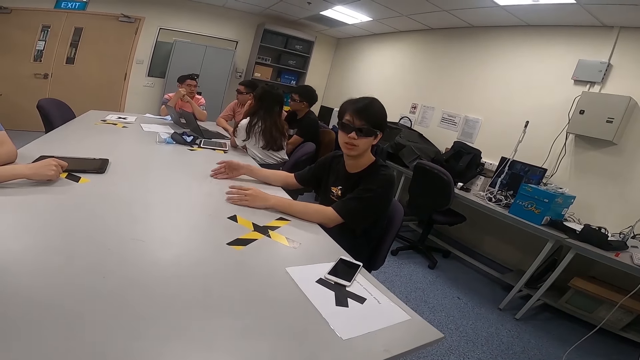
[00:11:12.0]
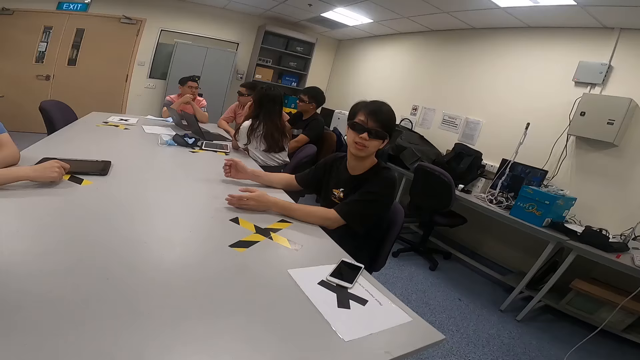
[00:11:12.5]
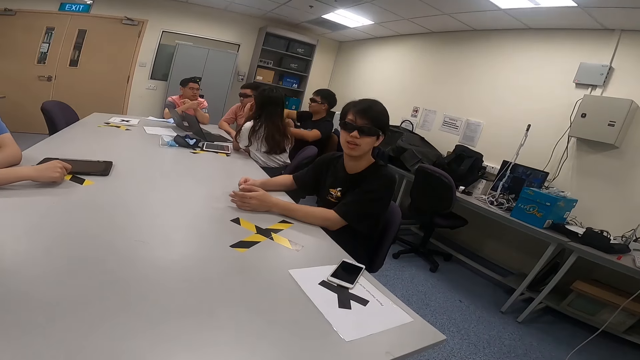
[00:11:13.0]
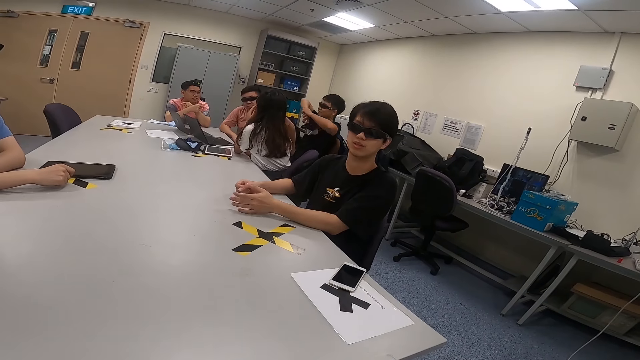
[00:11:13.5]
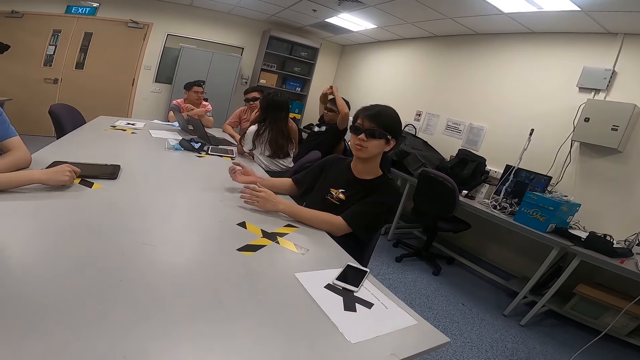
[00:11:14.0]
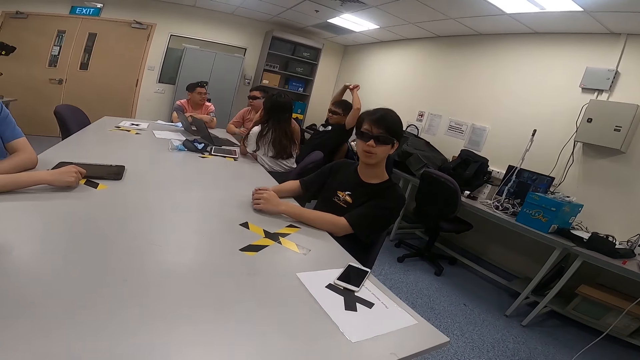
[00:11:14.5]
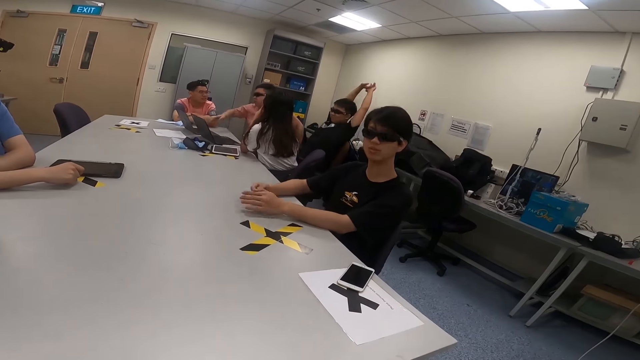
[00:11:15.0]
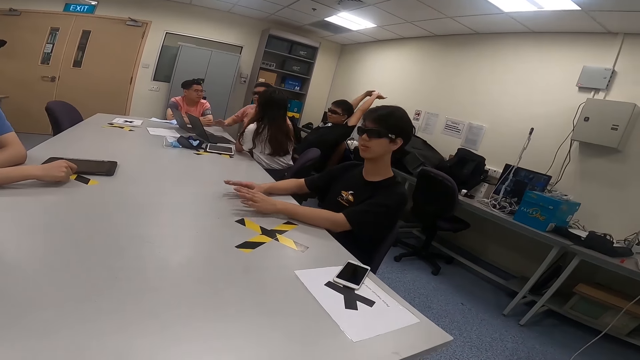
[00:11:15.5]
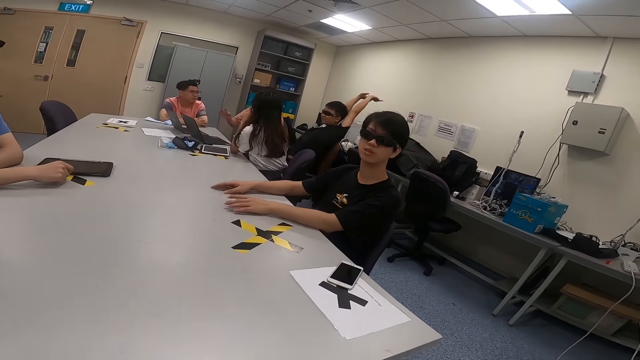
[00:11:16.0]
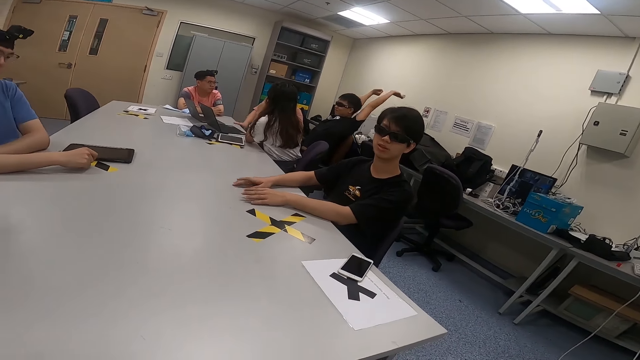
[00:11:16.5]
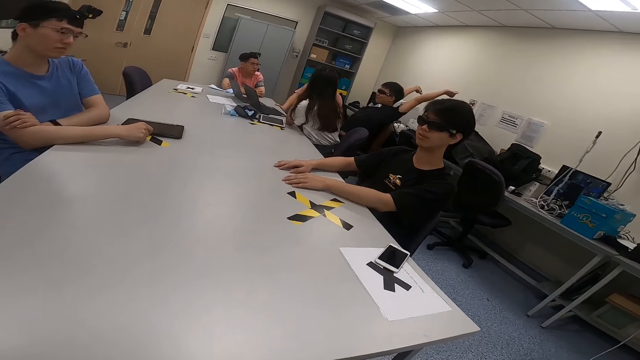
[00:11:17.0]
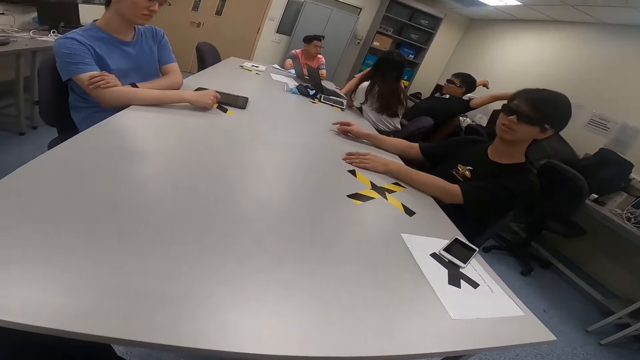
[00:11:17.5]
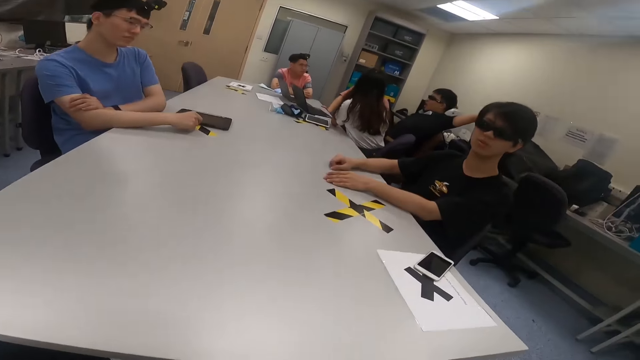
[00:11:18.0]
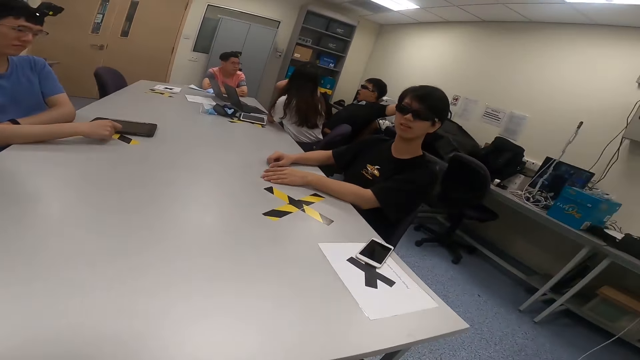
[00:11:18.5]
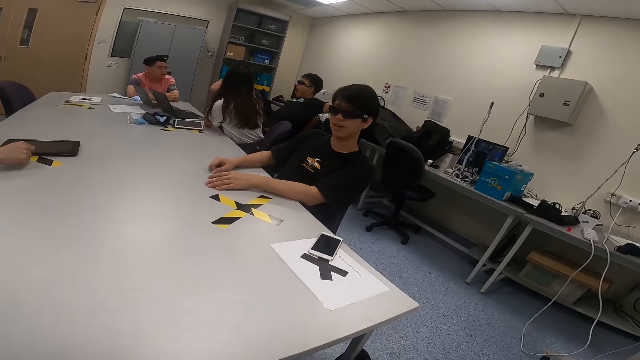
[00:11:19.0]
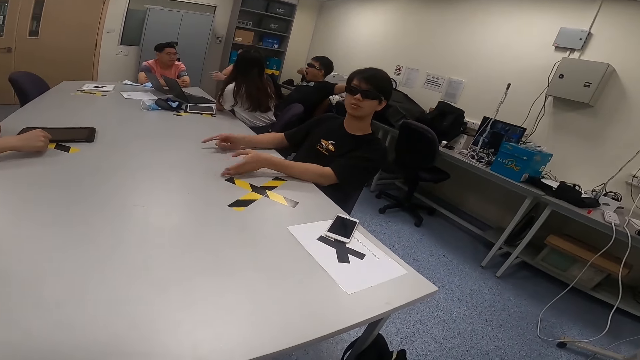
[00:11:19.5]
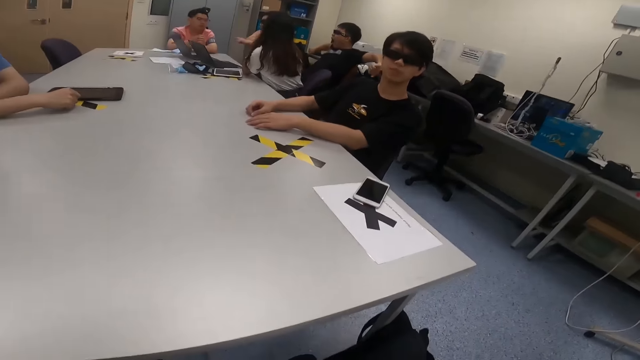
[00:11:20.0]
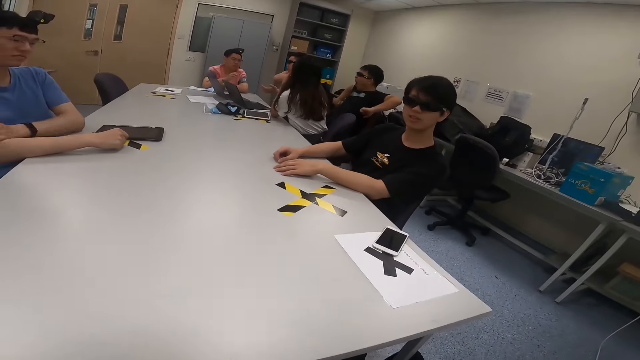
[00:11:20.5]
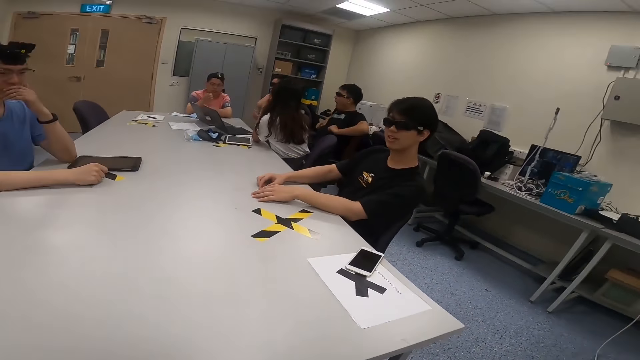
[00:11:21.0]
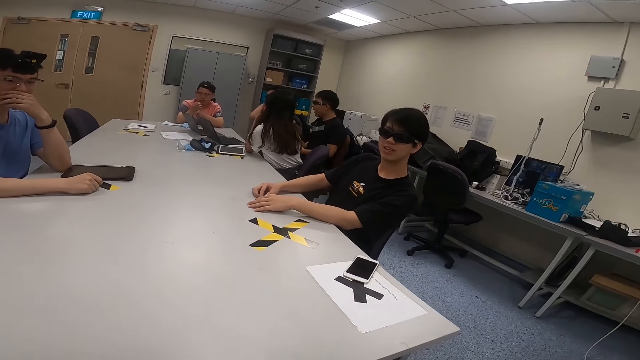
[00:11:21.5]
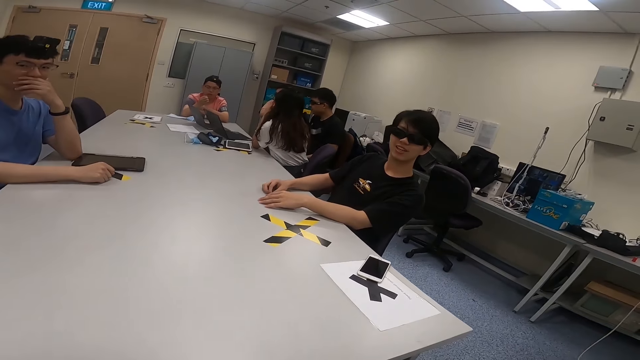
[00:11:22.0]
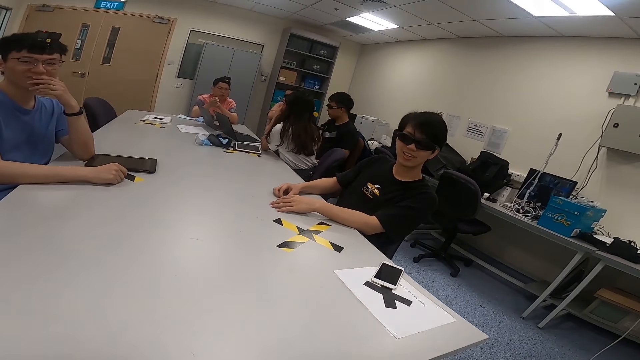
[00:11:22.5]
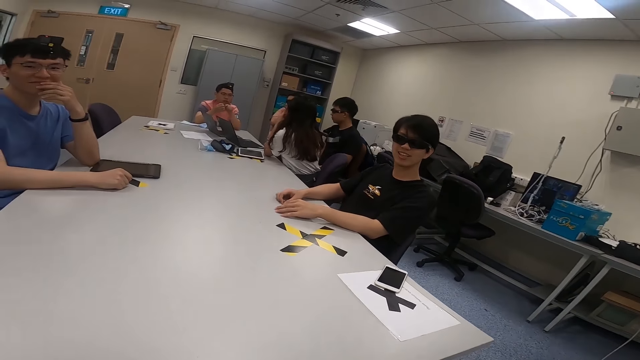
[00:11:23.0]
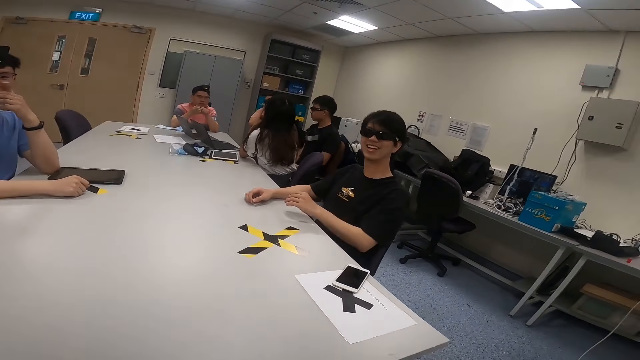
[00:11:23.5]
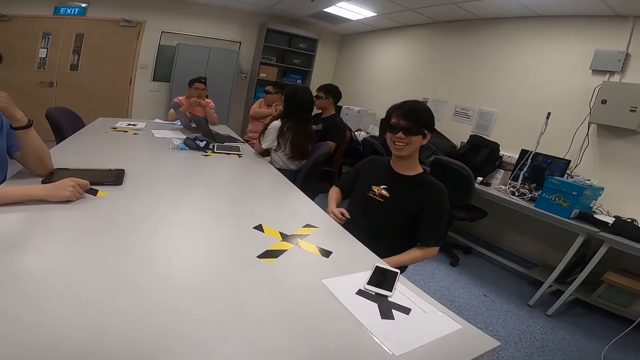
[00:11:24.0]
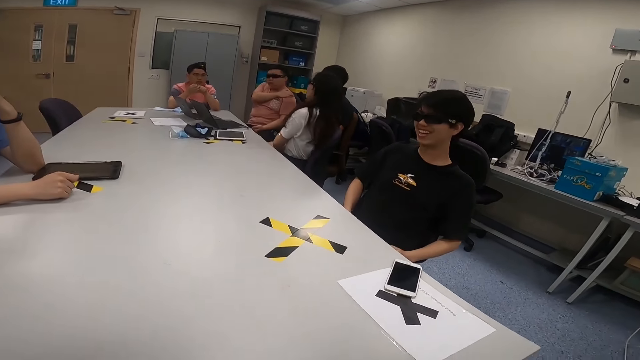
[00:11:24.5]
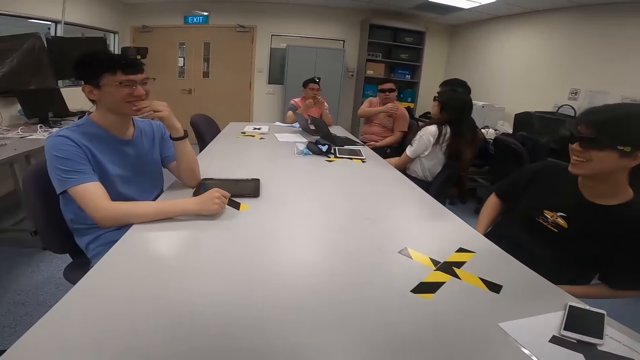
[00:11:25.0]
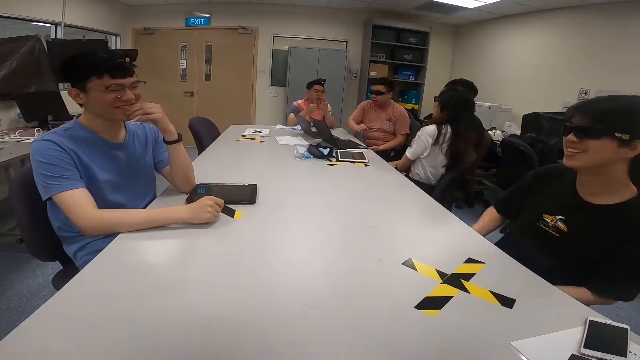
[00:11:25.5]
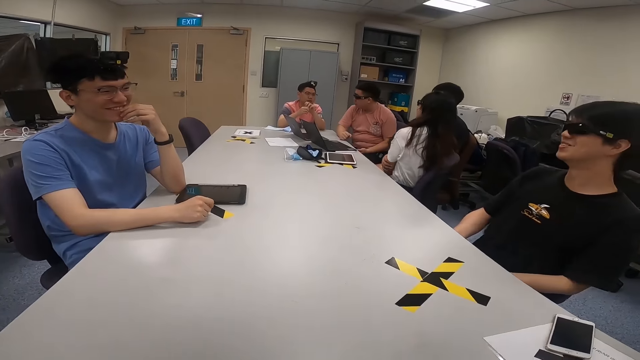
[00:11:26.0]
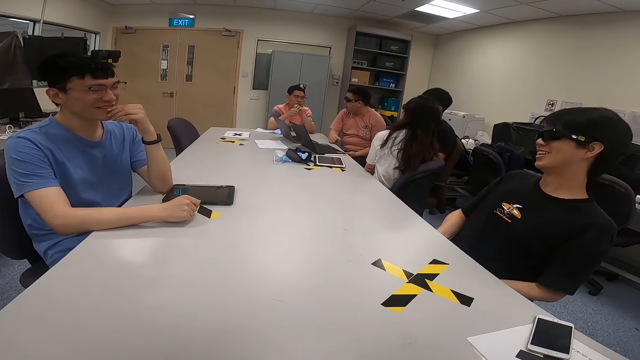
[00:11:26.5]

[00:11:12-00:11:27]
A person looks at another person. A third person moves his hands on the table. A fourth person changes his body posture. The second person moves his hands. The fourth person raises his hands up. A man stretches his hands. A fifth person moves his hands. The third person taps his hands on the table. Another man moves his hands. The fourth person lowers his hands down. The camera wearer looks at a sixth person. They look at the third person. The third person moves his hands on the table. The sixth person touches his cheeks. A third man holds his nose. The sixth person looks at the camera wearer. The second person moves his hands. The fourth person looks at the second person. The third person removes his hands on the table. The first person leans on her chair. The camera wearer looks at the sixth person. The fifth person removes his hand from his shoulder. The sixth person looks at the third person. The fifth person talks to the second person.

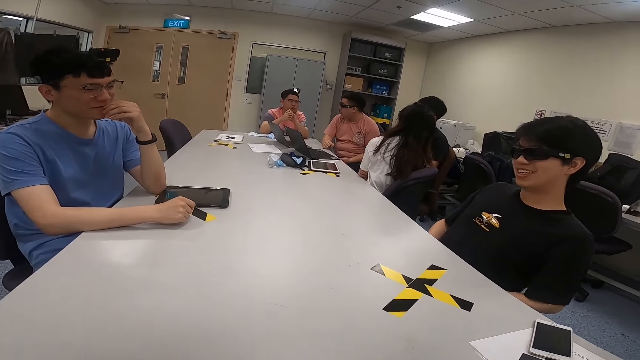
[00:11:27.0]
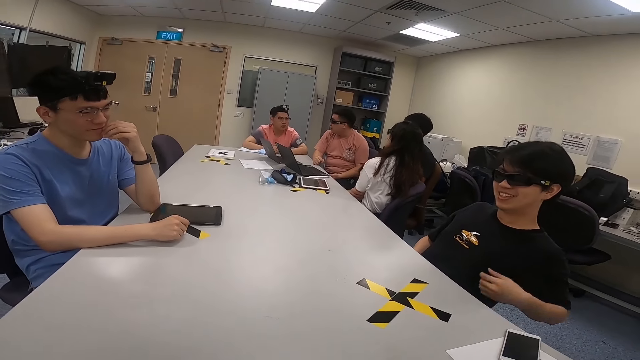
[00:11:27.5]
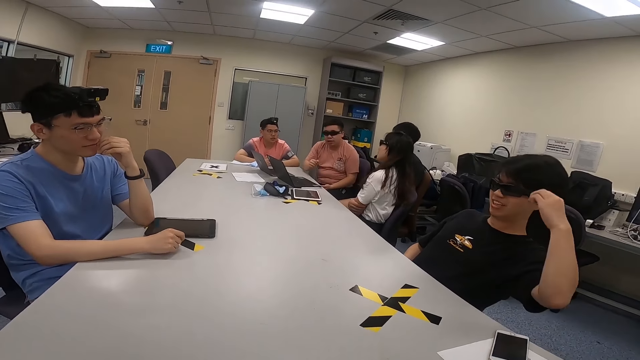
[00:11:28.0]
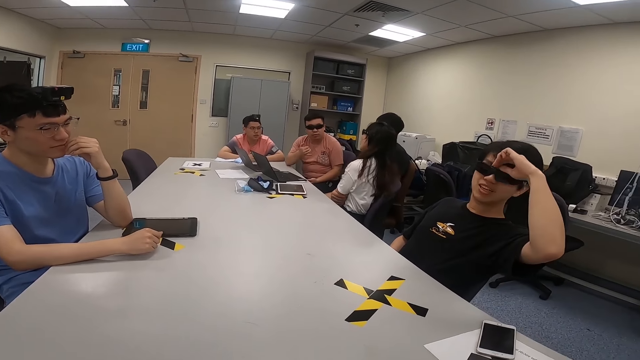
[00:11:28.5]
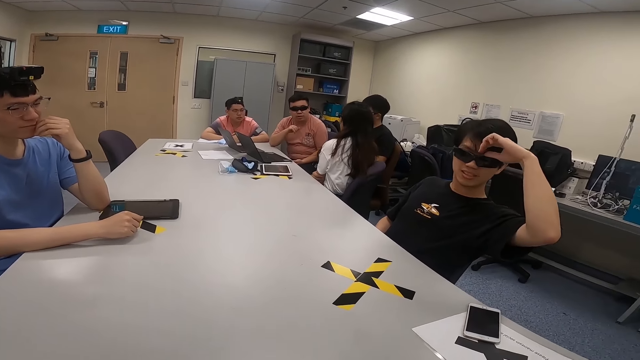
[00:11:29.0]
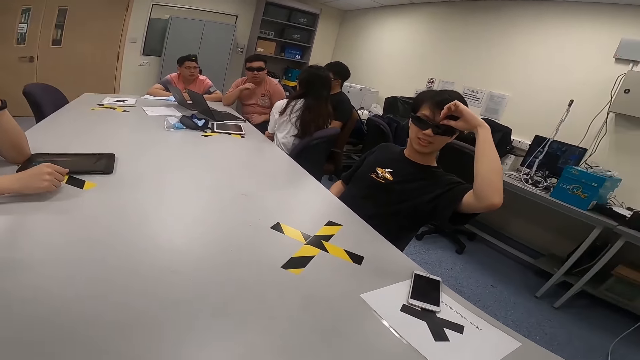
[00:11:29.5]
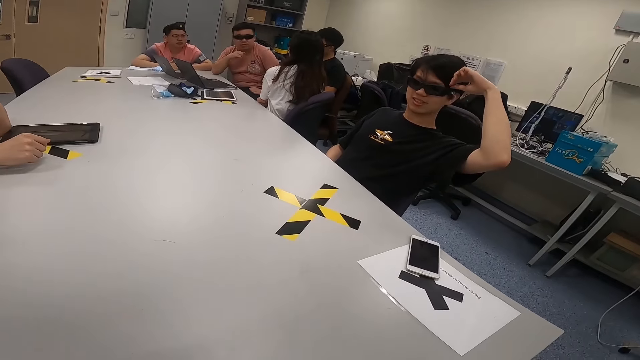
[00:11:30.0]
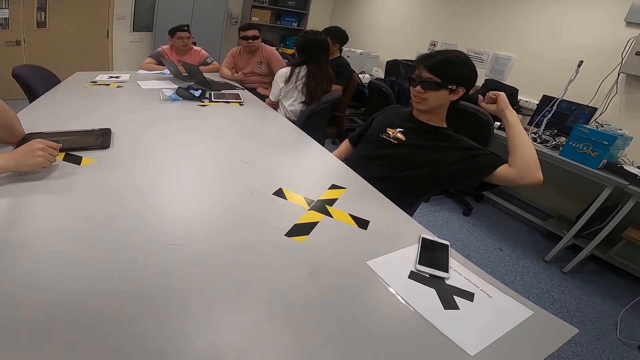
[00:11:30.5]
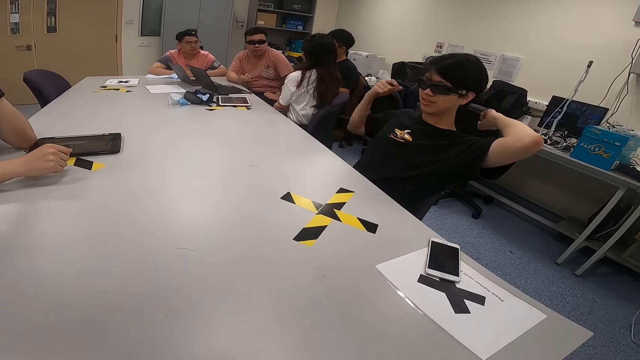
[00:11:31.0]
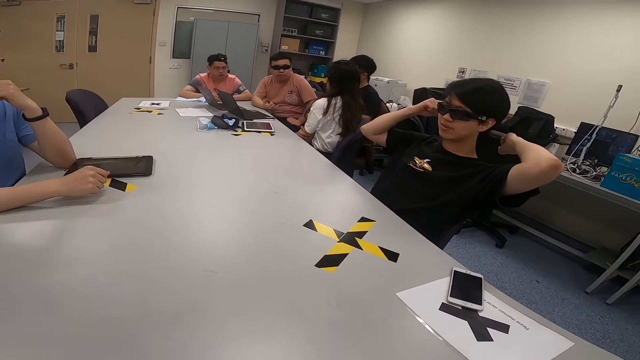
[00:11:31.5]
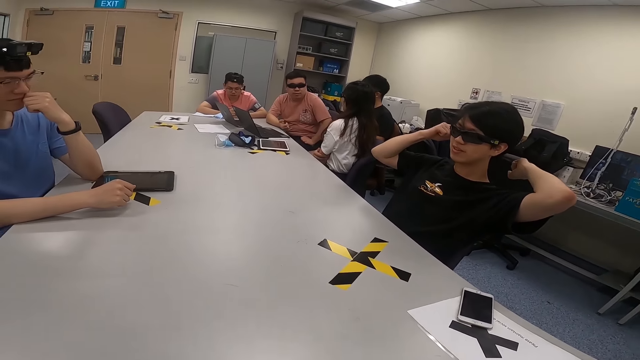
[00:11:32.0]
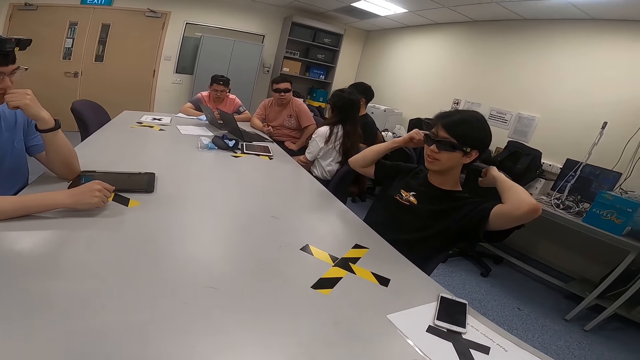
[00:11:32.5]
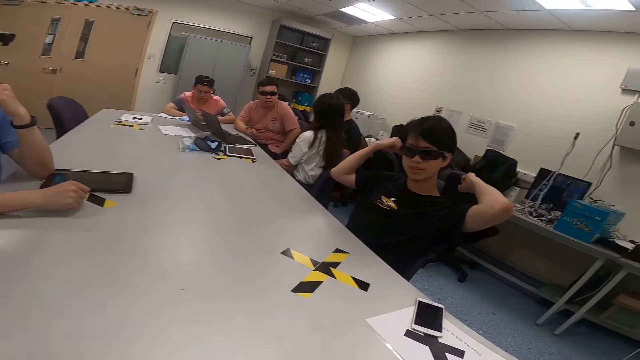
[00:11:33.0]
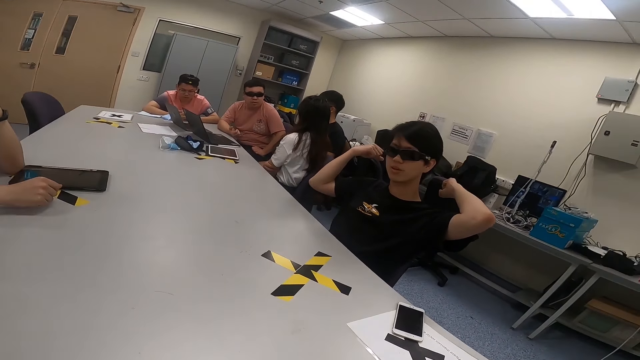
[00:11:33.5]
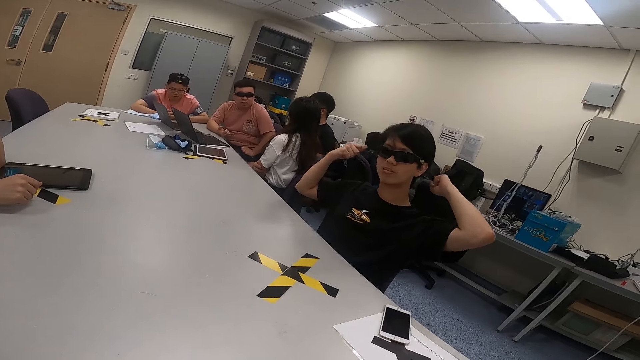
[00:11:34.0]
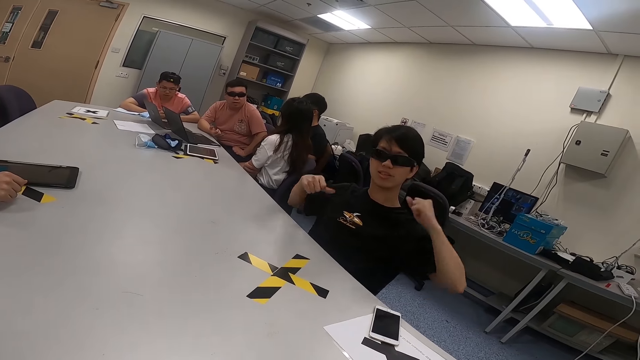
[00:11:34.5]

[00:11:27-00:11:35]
A man scratches his face. A person swings her chair. Another person places his hands on the table. A third person touches his forehead. A fourth person moves his hands. The camera wearer looks at the third person. The man touches his sunglasses. The third person scratches his head. The fourth person moves his hands.
